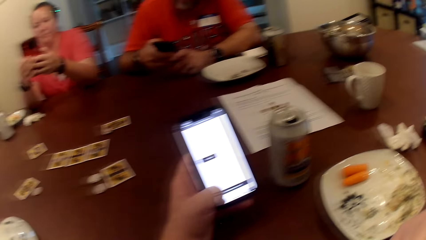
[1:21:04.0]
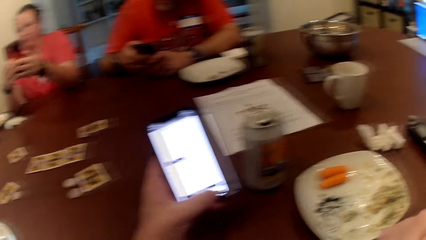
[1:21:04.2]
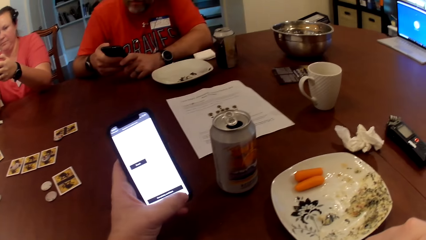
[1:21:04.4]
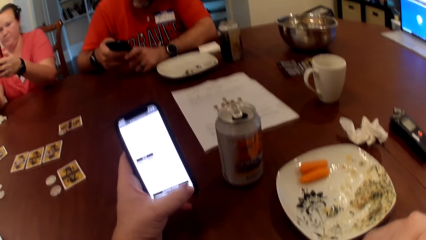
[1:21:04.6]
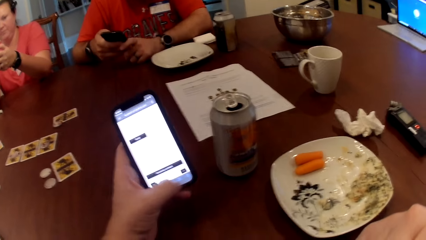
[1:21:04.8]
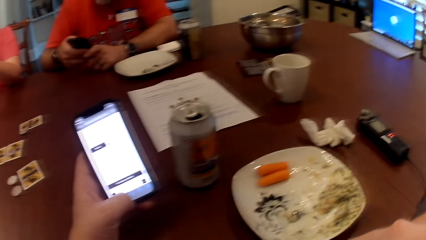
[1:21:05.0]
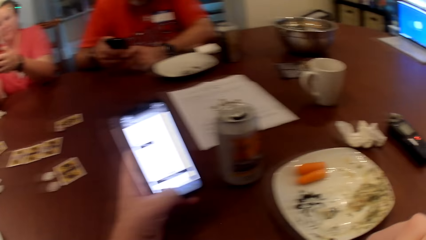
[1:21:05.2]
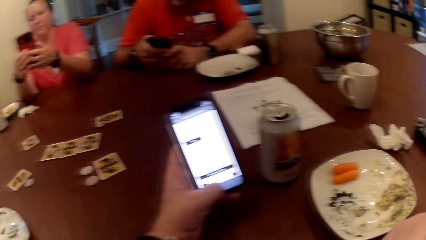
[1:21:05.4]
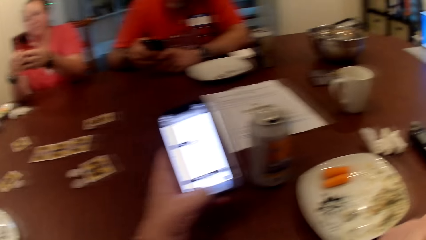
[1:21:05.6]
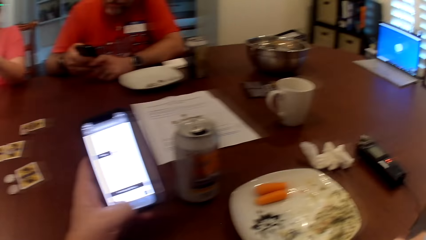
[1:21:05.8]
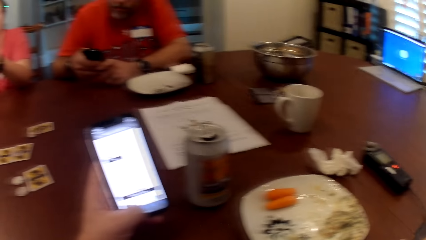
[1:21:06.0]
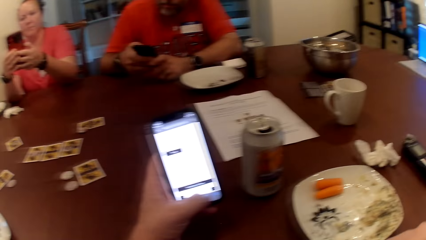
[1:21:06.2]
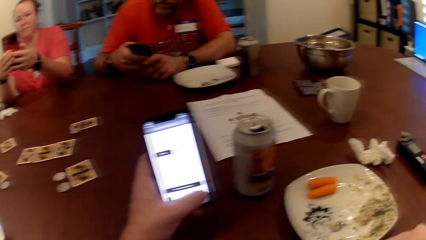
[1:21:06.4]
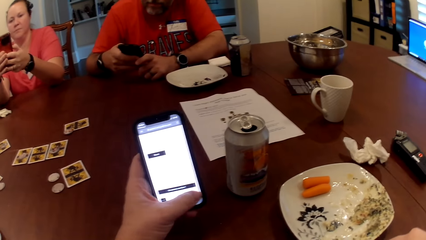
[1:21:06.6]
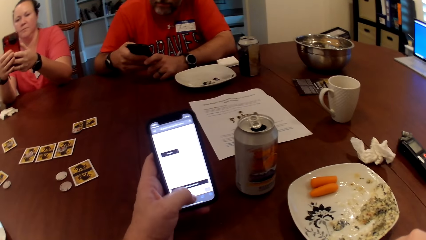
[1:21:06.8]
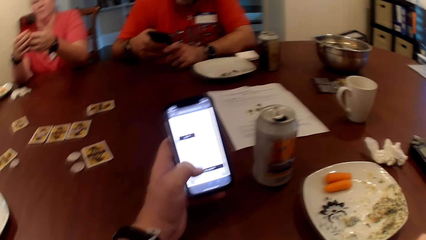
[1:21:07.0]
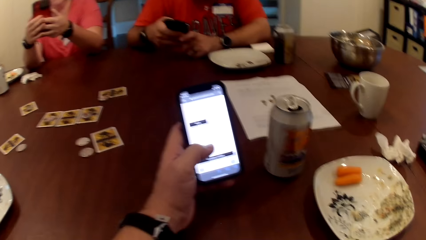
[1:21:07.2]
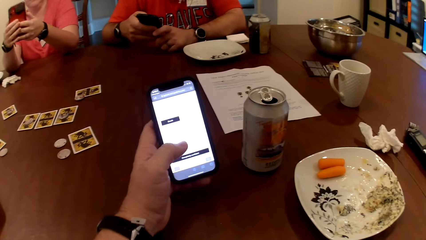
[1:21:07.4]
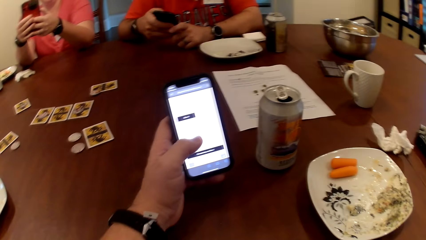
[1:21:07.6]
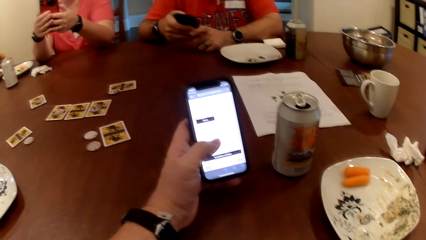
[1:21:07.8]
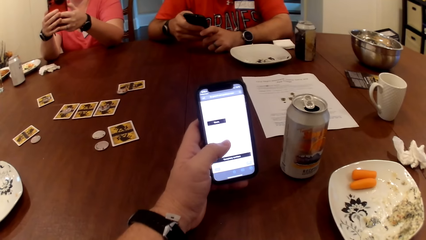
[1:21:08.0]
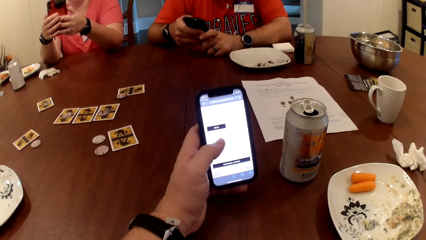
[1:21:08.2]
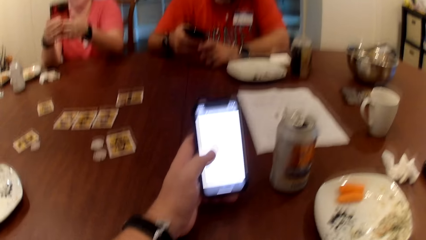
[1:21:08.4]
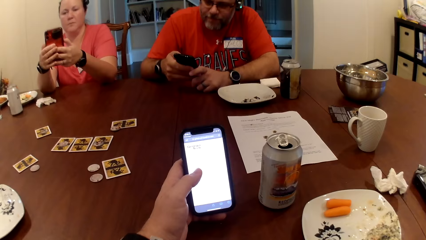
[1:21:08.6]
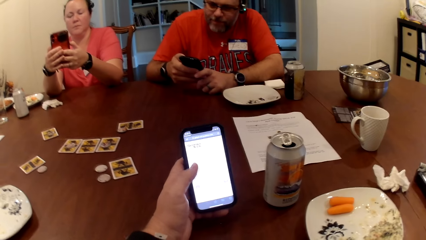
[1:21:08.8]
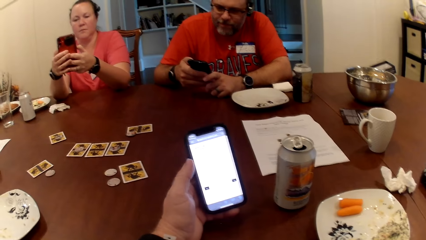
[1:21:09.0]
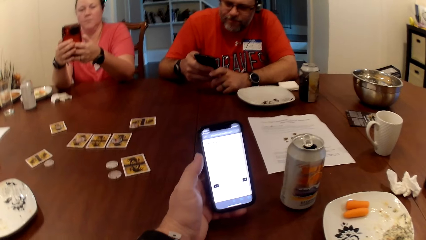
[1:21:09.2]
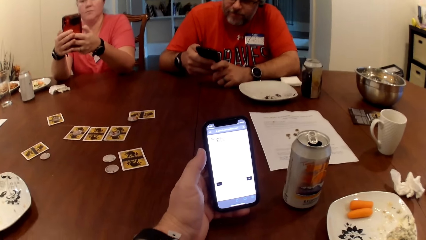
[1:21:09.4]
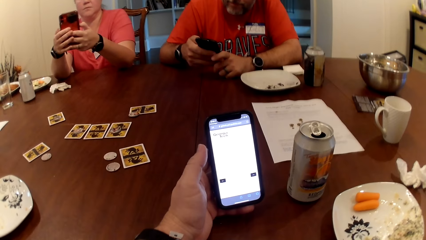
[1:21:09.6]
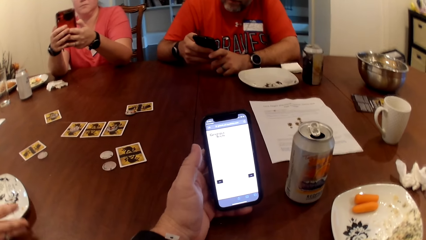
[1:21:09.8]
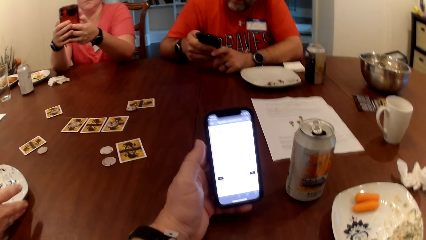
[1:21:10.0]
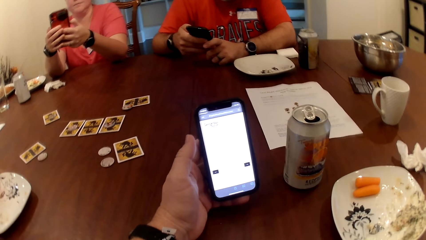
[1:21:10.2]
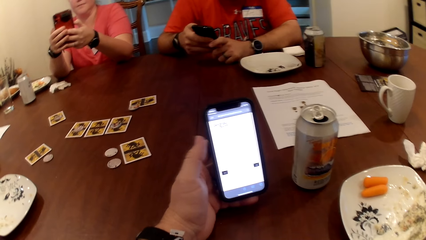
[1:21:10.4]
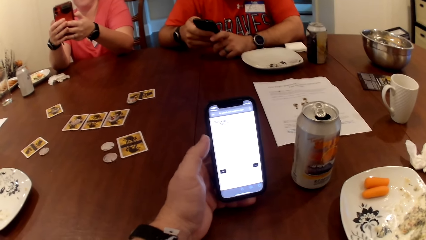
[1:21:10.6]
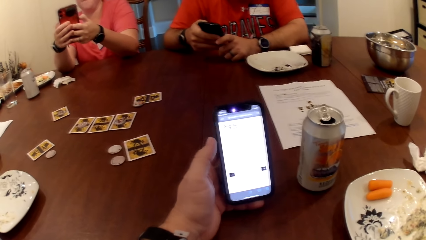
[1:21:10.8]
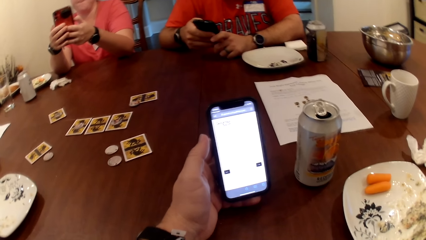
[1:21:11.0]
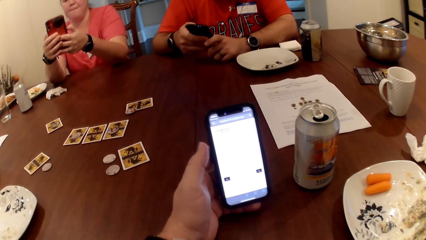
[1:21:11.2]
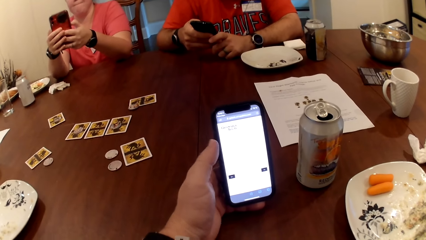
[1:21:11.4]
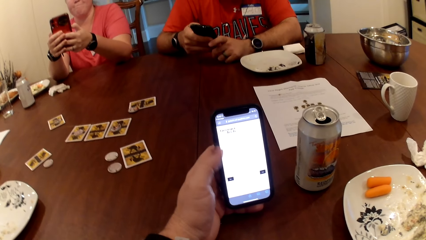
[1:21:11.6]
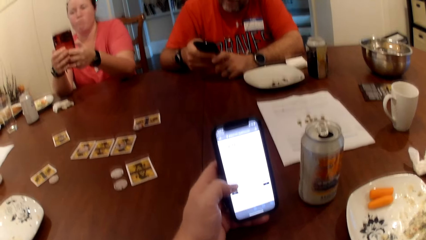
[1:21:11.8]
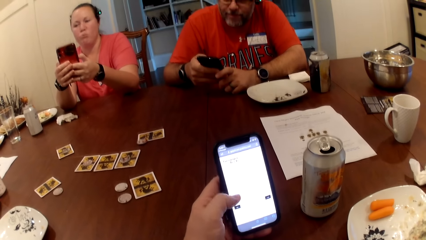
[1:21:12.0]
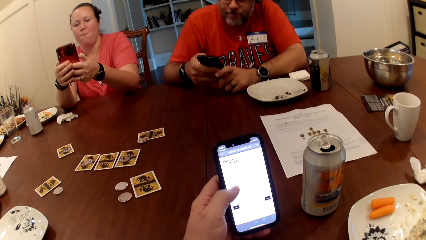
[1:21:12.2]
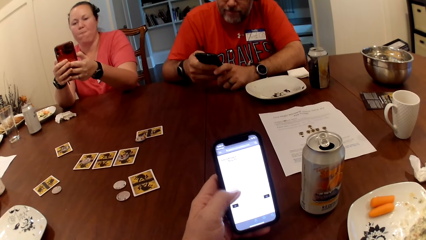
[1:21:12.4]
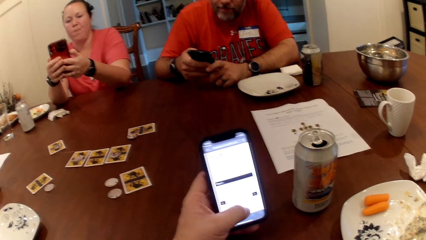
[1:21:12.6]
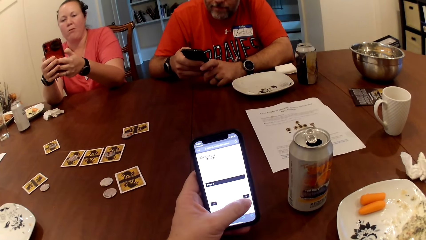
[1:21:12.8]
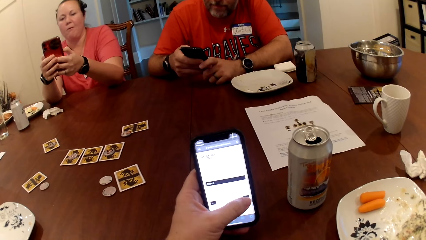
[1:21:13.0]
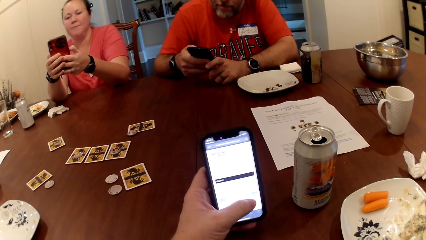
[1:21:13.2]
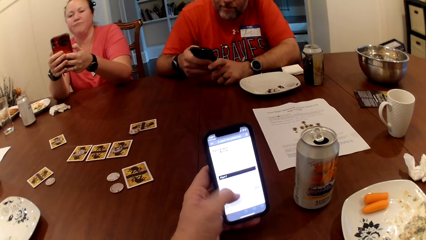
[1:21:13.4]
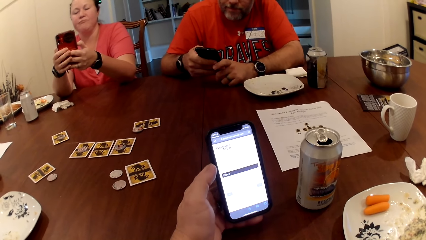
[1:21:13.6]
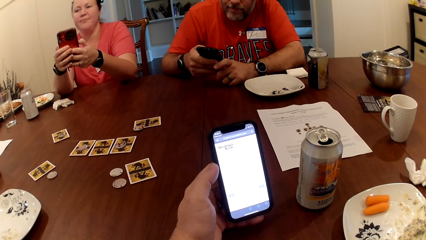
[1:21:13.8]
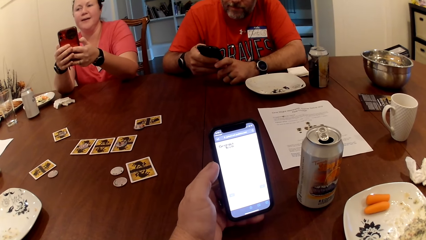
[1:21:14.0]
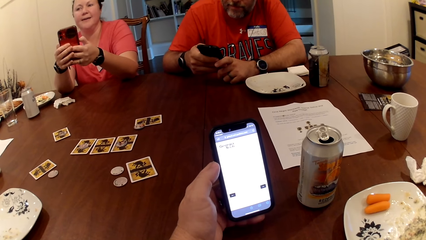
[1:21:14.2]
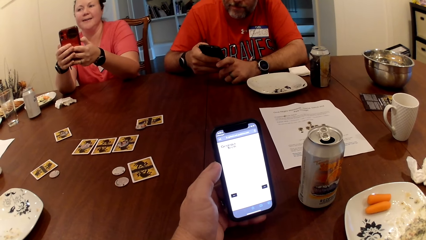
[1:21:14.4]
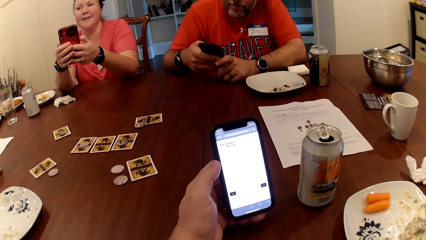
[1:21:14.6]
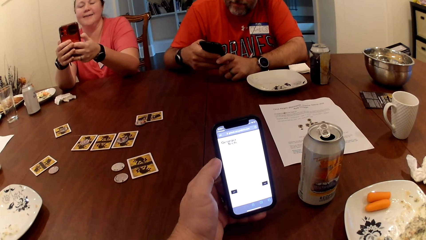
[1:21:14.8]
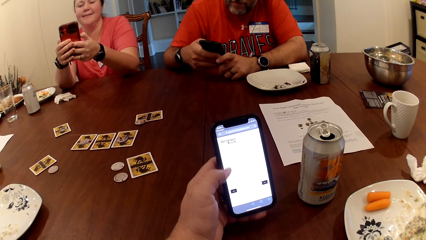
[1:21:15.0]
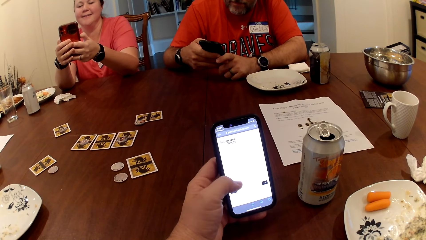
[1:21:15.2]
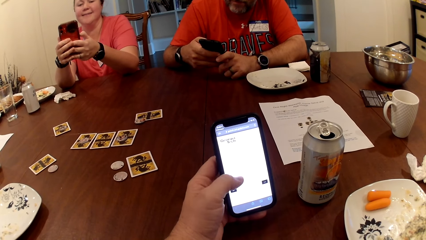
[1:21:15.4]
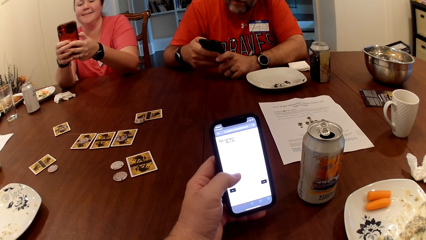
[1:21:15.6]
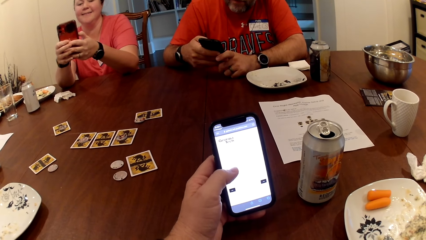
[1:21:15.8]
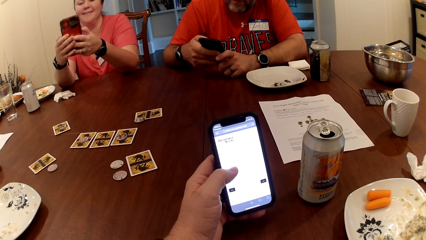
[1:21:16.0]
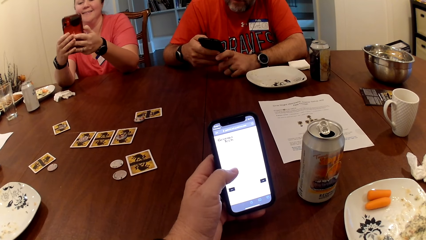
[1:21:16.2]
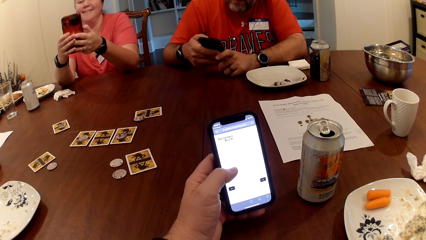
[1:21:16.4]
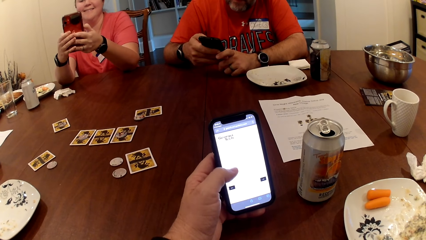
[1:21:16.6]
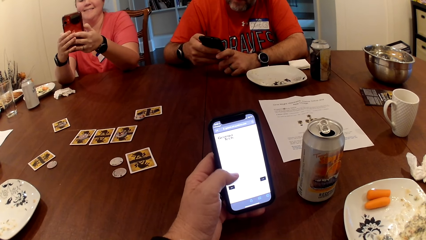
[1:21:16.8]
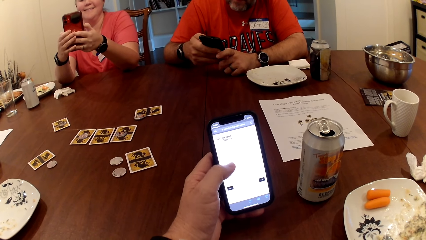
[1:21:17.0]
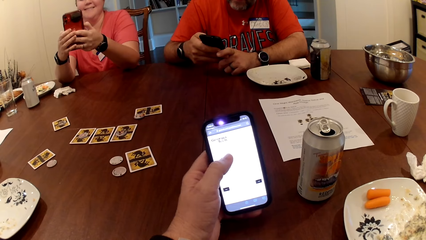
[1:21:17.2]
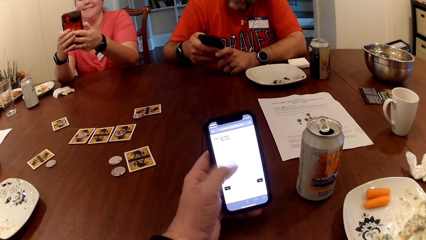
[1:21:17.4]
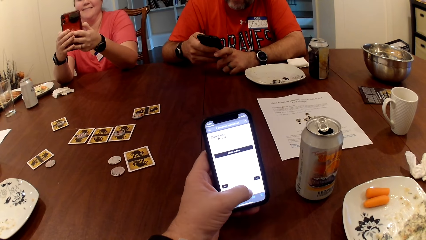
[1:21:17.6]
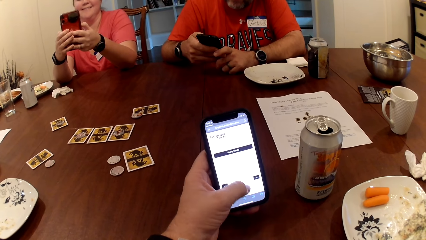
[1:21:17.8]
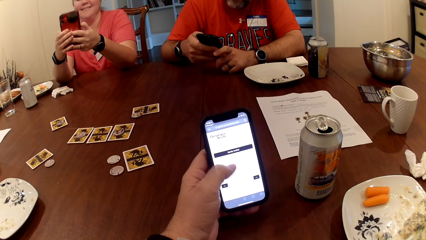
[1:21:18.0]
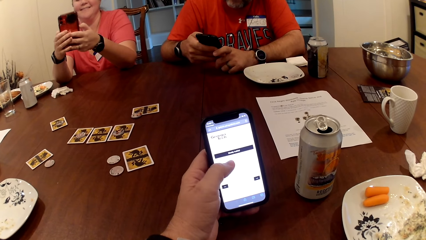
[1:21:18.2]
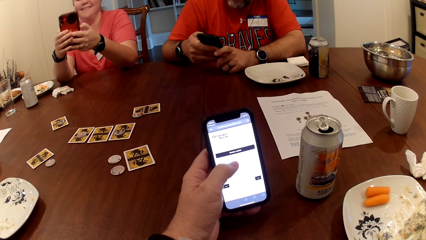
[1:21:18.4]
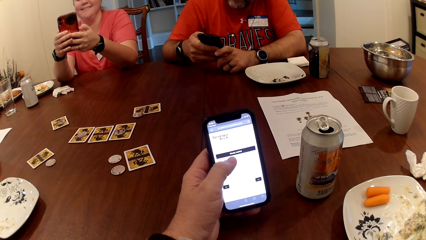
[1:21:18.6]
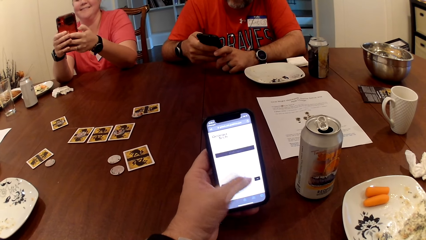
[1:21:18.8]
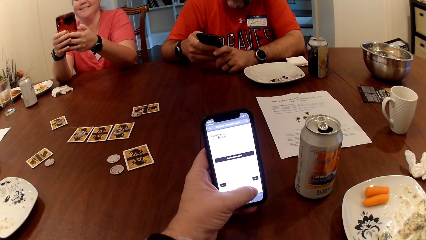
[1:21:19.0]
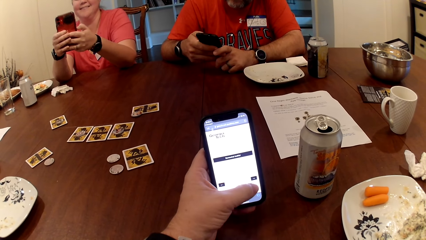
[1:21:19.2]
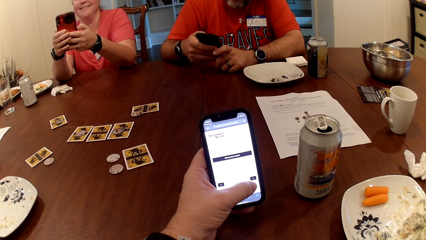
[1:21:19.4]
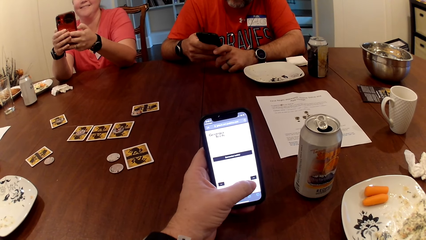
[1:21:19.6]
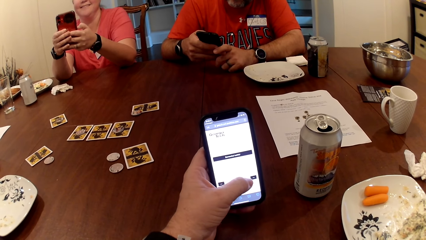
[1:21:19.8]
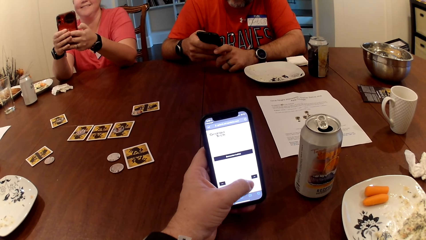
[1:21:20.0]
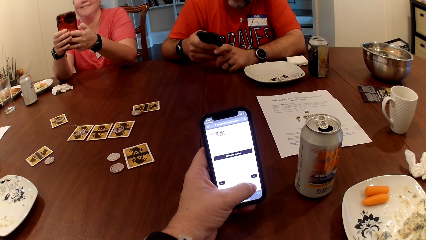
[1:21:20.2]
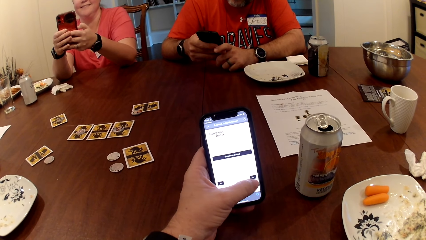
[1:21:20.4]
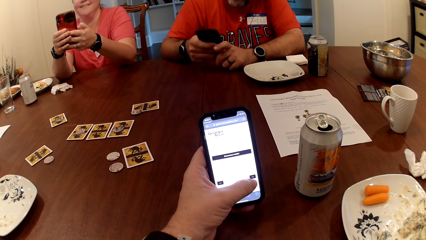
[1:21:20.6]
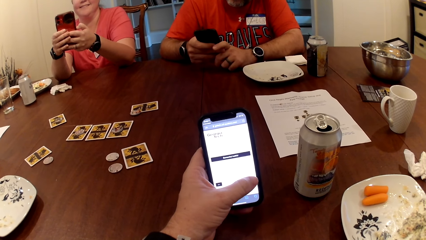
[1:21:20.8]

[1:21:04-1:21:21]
The camera wearer uses the phone.
